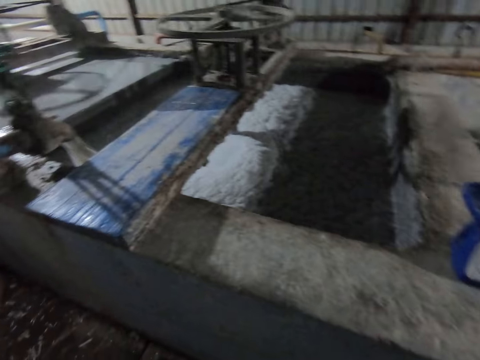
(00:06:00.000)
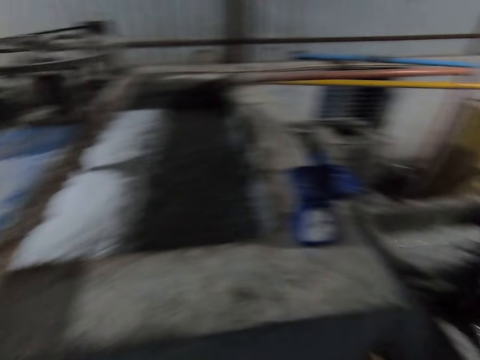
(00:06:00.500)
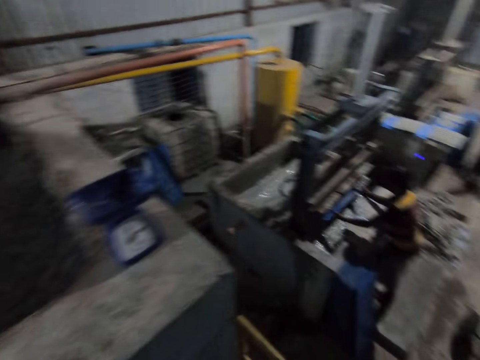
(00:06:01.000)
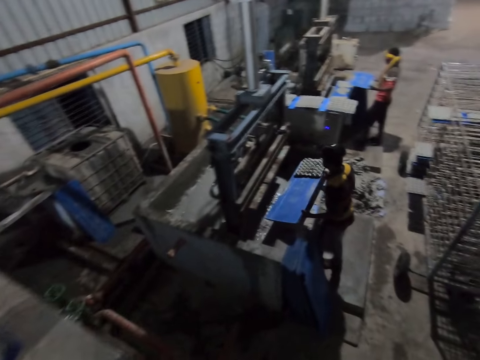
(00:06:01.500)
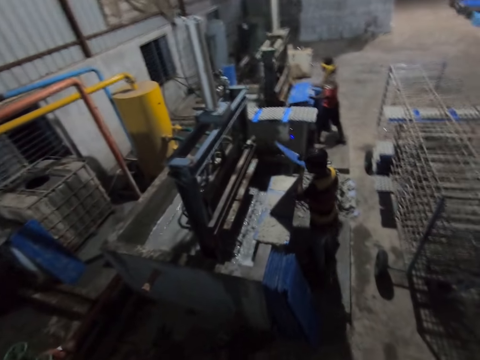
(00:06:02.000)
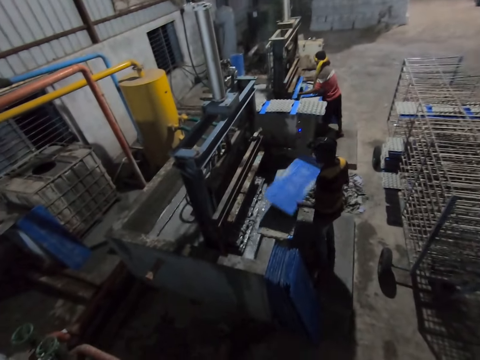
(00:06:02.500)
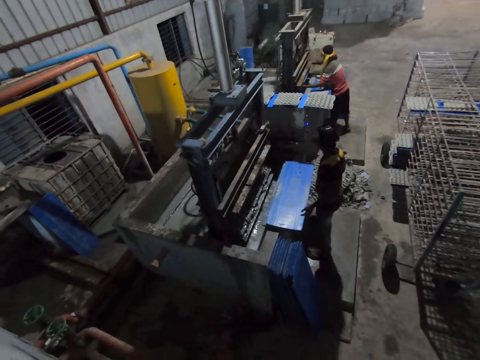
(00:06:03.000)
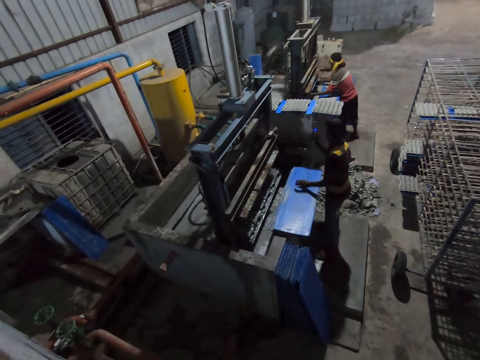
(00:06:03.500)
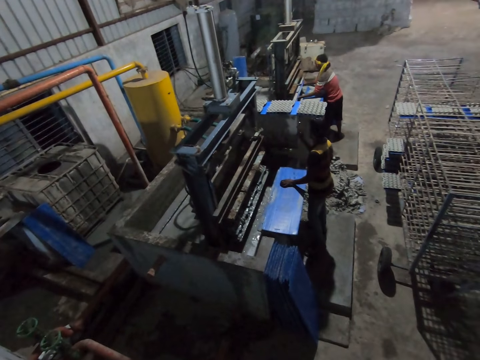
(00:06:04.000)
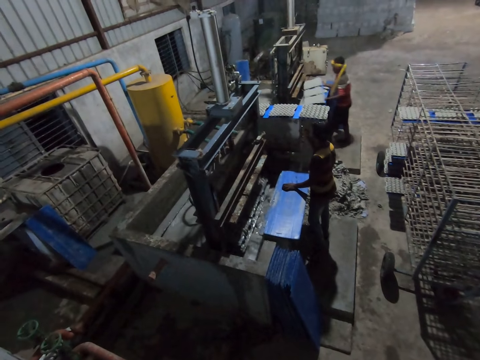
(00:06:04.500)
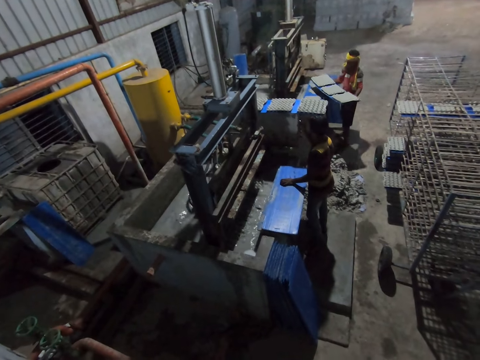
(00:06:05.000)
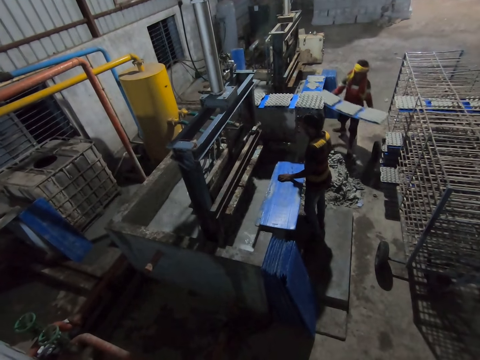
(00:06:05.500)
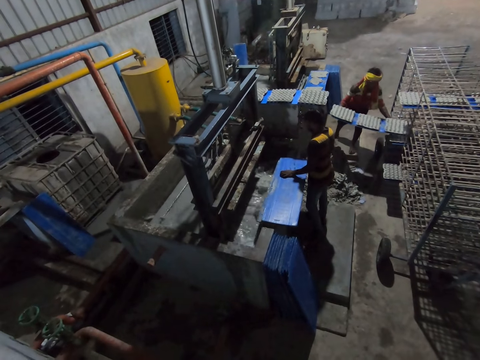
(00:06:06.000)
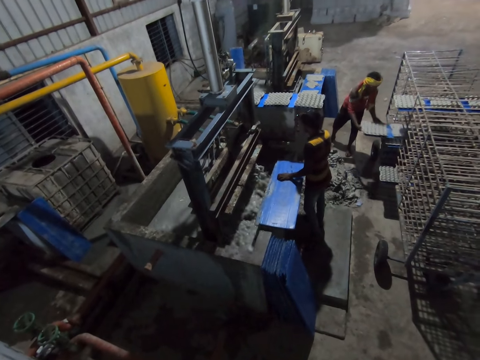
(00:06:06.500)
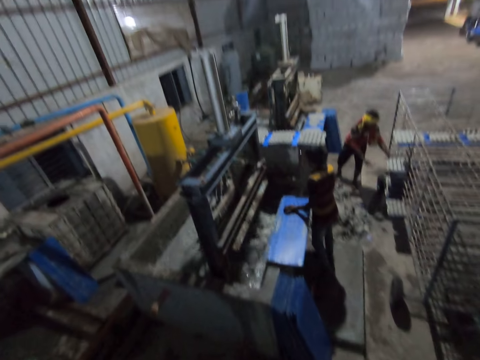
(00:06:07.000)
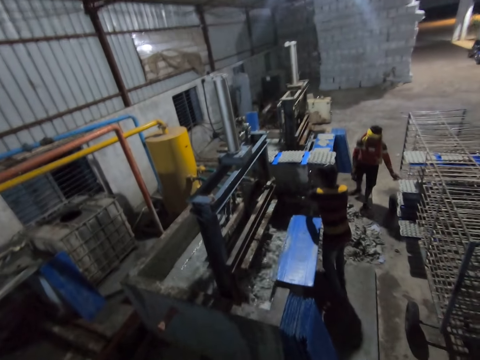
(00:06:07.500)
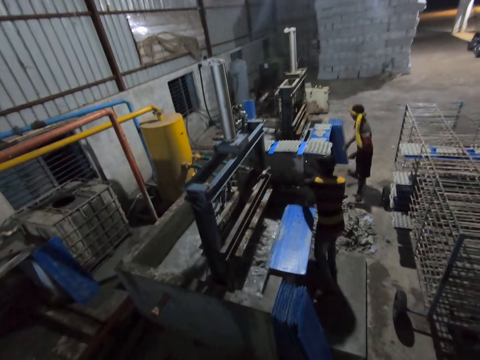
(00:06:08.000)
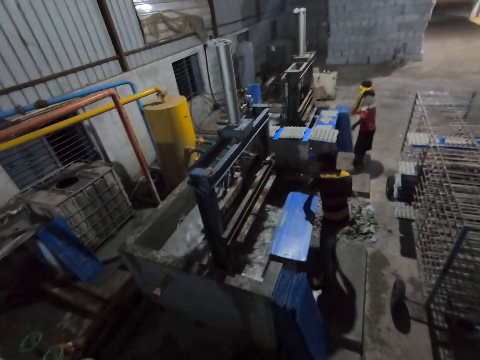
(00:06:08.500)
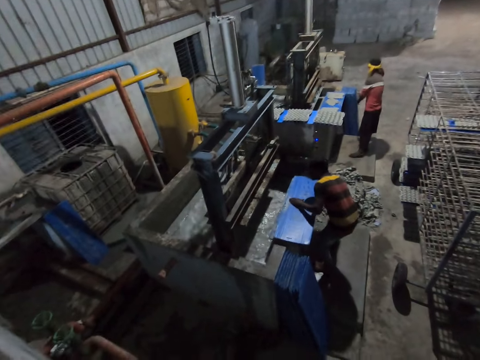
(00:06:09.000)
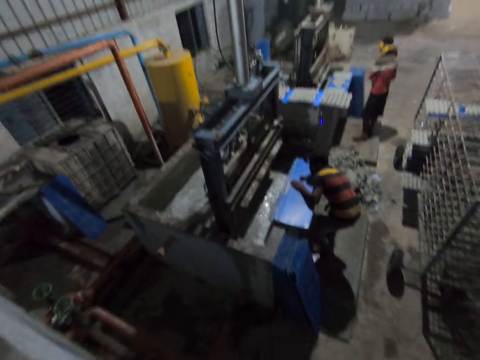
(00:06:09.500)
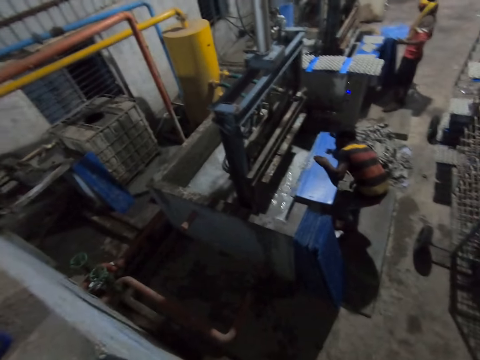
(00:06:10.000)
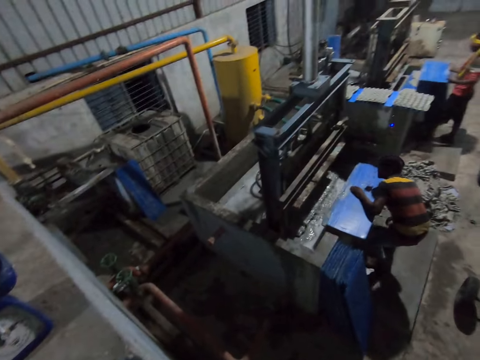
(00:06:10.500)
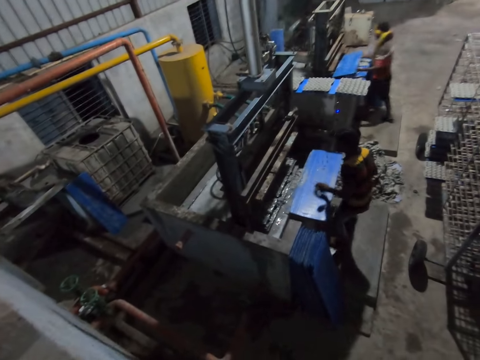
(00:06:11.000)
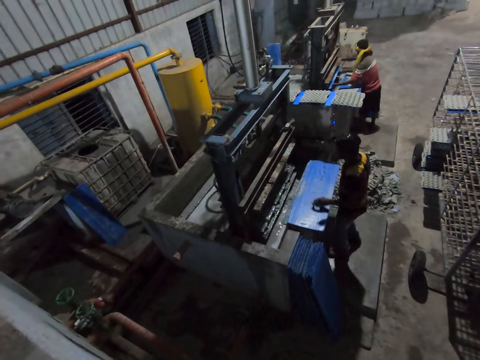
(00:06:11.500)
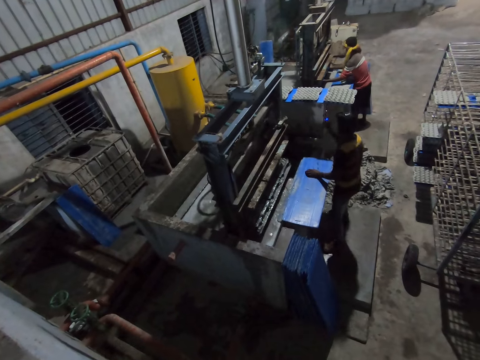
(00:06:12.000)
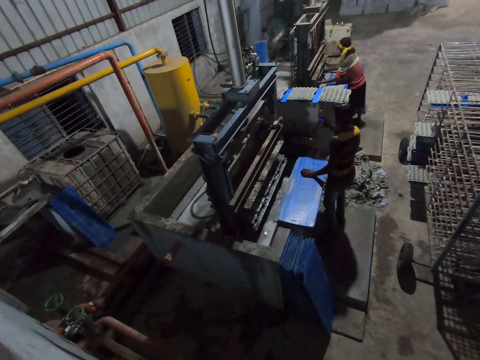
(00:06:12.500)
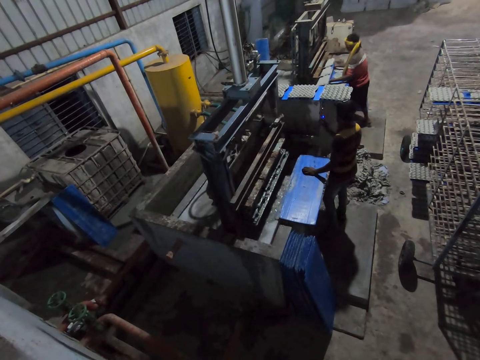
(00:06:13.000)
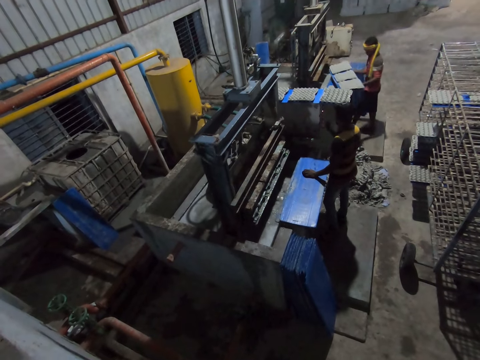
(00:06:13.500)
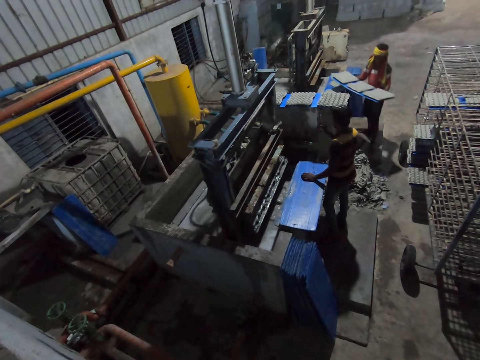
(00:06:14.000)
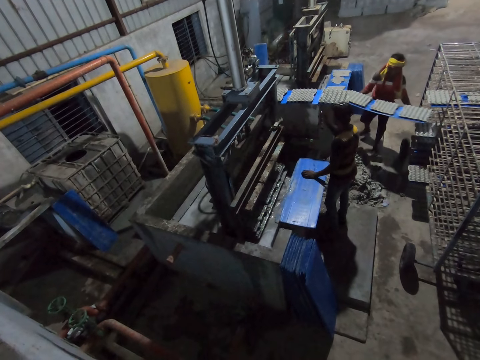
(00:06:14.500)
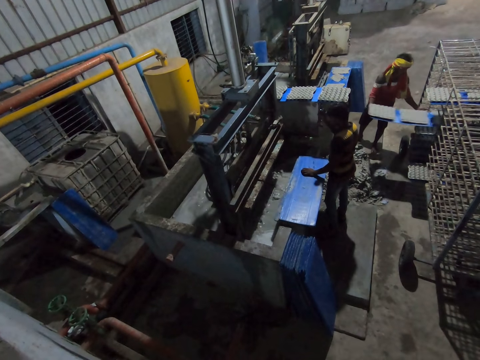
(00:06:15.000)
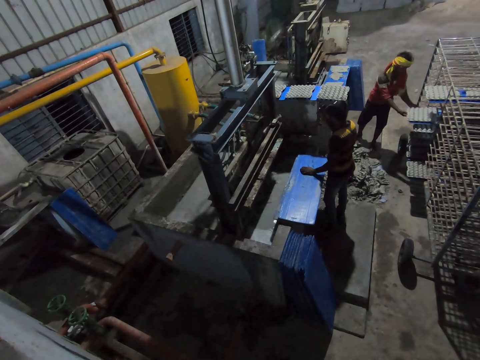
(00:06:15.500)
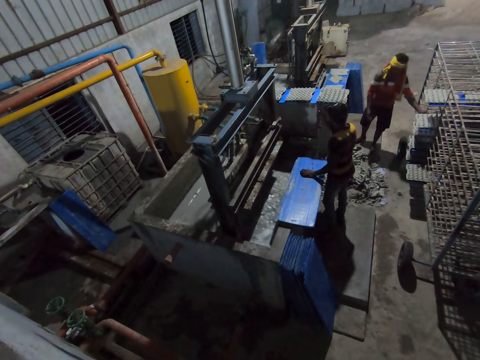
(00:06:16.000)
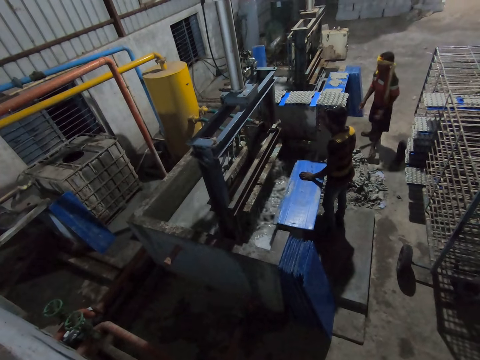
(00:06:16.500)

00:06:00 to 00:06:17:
The man holds a plastic tray in both hands. The man puts the plastic tray into the machine with both hands. The man removes the plastic tray from the machine with both hands. The man keeps the plastic tray in the rack with both hands. The man holds the plastic tray with both hands. The man puts the plastic tray into the machine with both hands. The man removes the plastic tray from the machine with both hands. The man keeps the plastic tray in the rack with both hands.

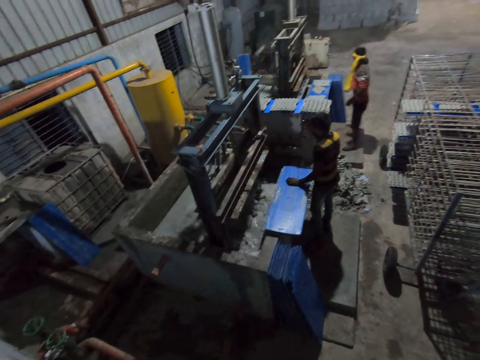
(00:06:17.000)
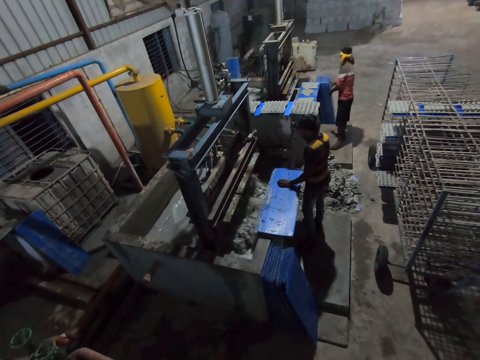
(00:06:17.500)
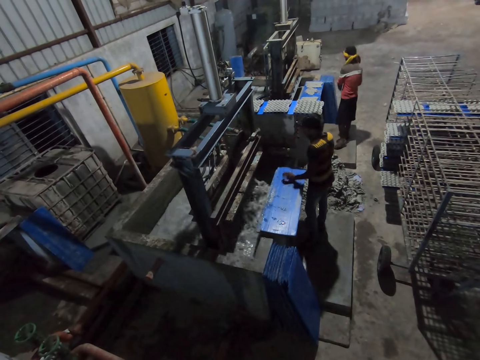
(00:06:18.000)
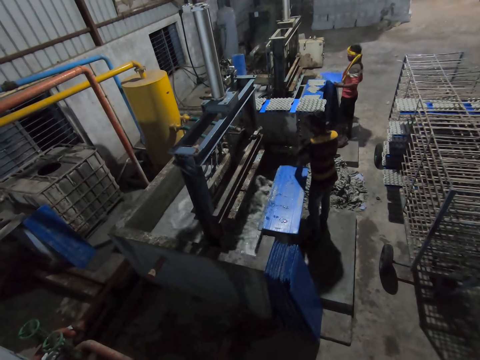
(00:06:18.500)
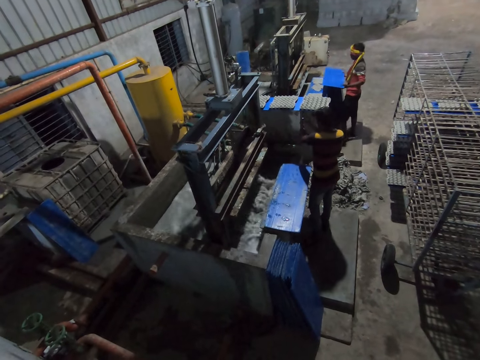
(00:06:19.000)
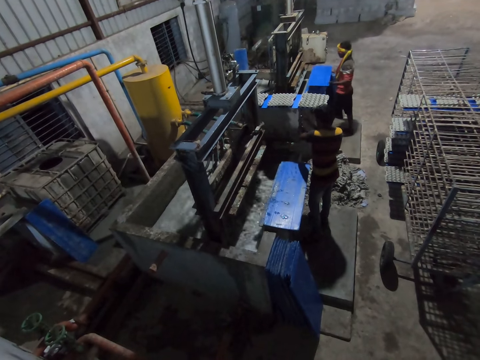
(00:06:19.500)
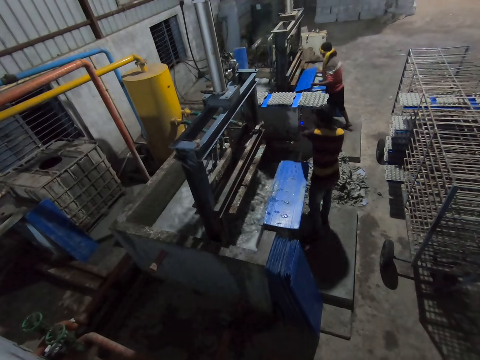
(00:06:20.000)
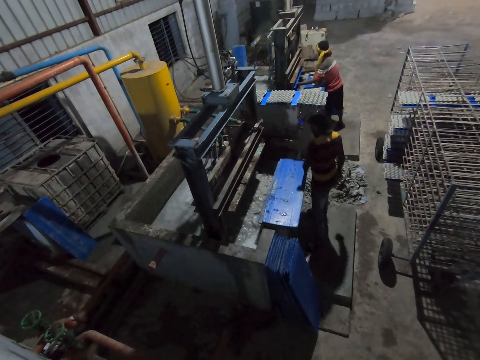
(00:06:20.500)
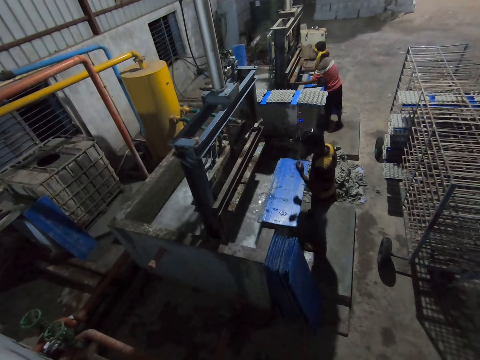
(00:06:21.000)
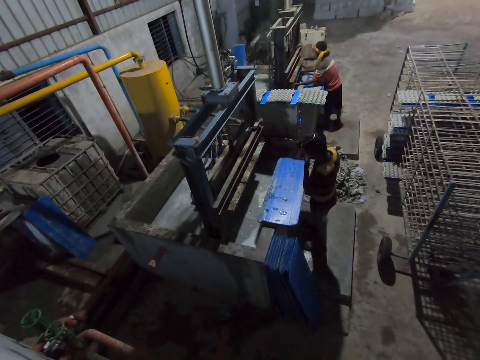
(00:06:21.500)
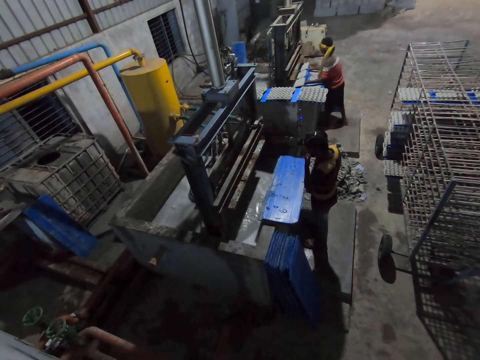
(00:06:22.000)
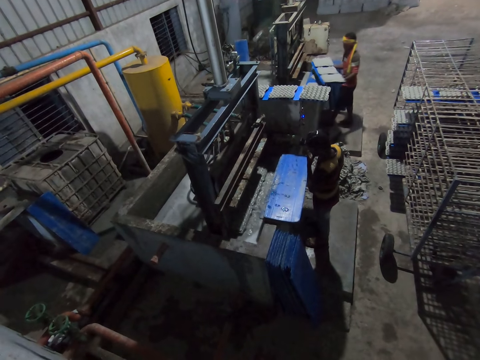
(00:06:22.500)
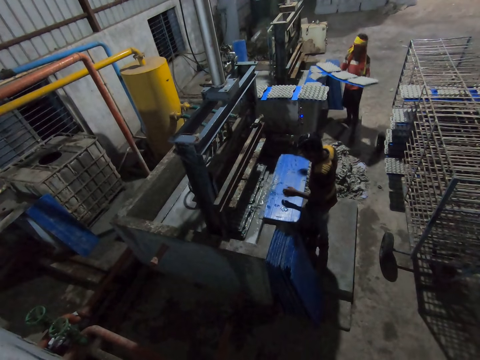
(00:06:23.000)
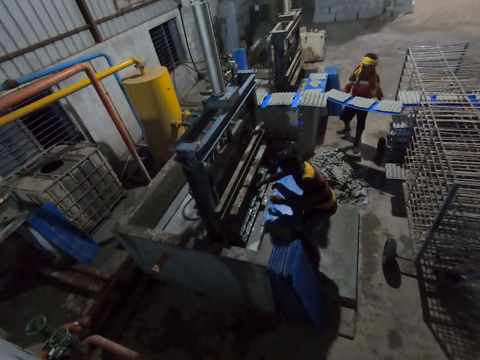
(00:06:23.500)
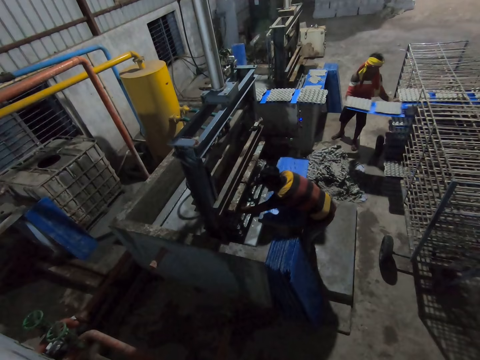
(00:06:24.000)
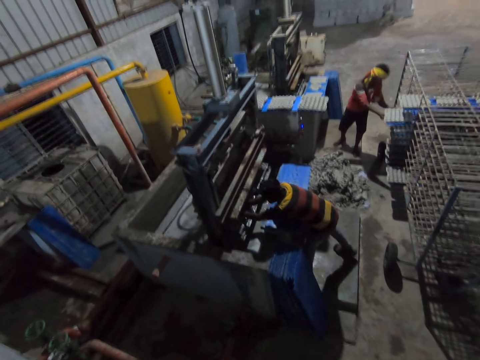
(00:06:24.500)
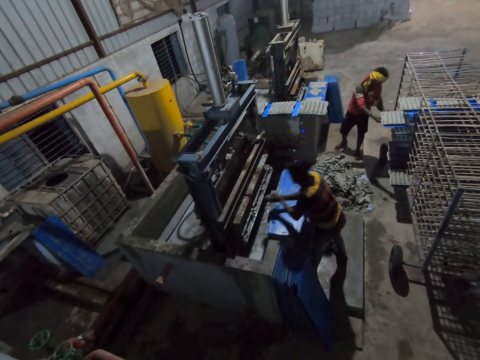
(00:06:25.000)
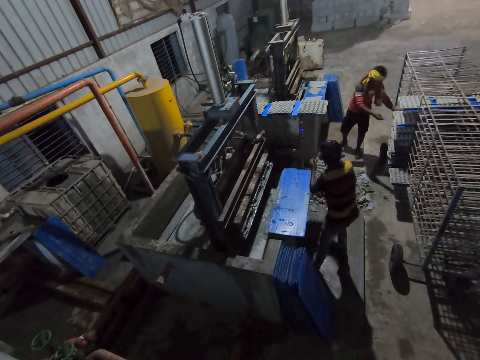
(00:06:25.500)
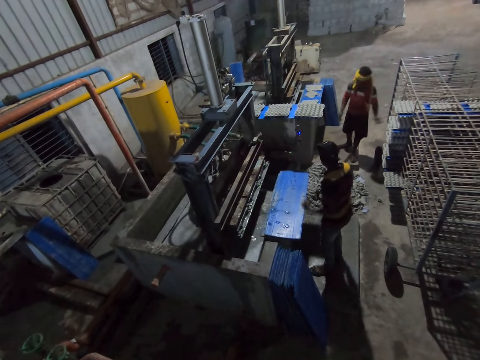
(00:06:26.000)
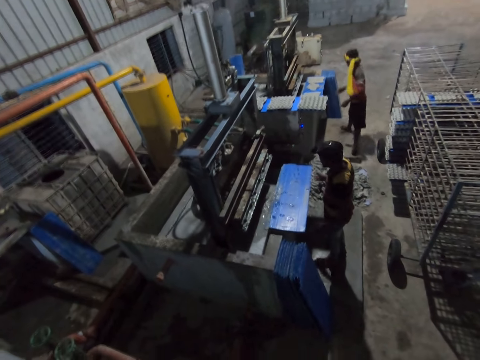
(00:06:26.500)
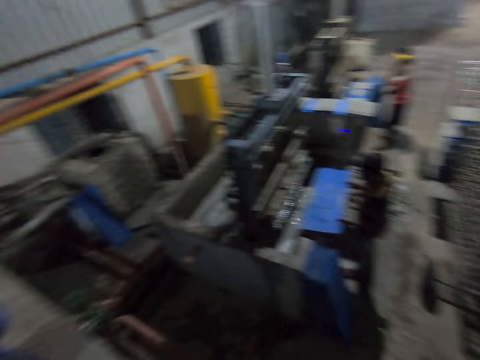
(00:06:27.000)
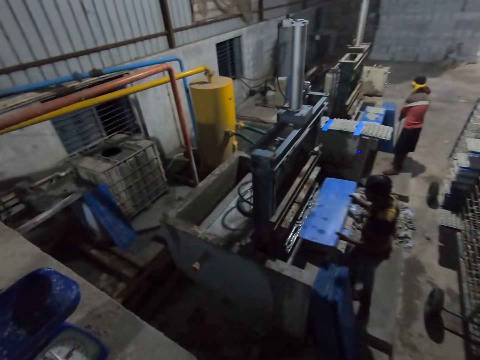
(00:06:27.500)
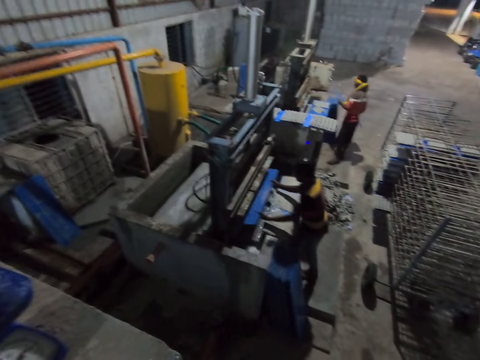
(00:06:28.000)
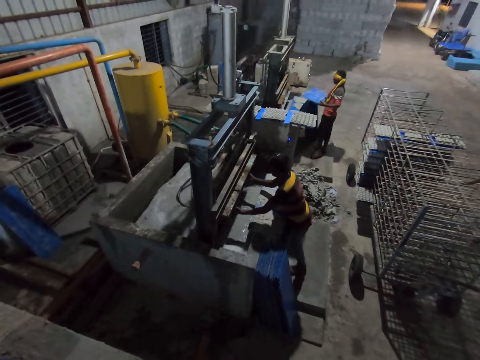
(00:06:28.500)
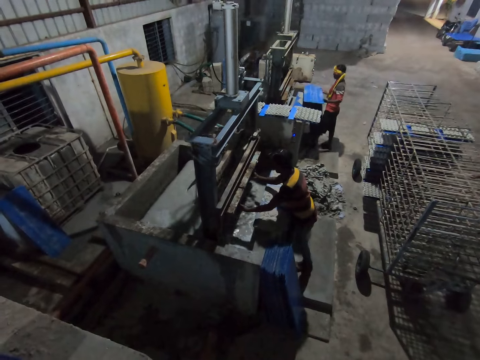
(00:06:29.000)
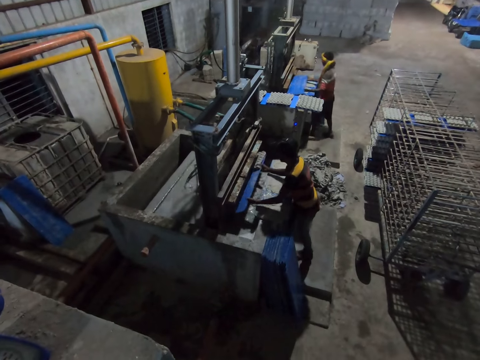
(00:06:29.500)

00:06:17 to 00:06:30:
The man carries a plastic tray from the floor with both hands. The man puts the plastic tray into the machine with both hands. The man removes the plastic tray from the machine with both hands. The man keeps the plastic tray in the rack with both hands. Another man carries the plastic tray with both hands from the machine. The other man puts the plastic tray into the machine with both hands. The first man holds the plastic tray with both hands. The first man puts the plastic tray into the machine with both hands.
